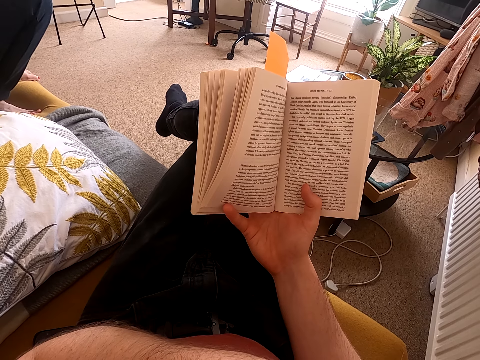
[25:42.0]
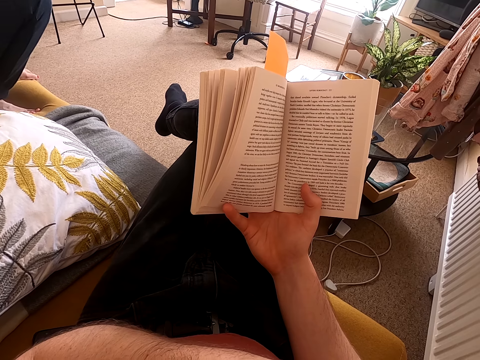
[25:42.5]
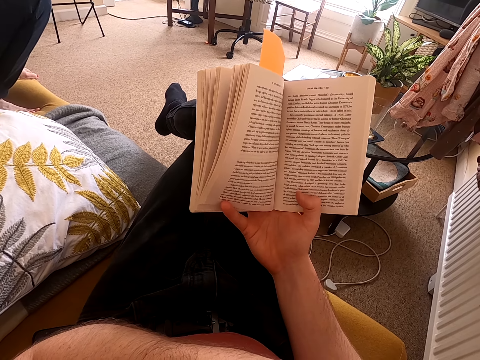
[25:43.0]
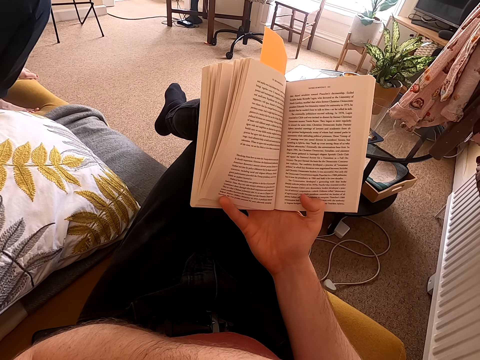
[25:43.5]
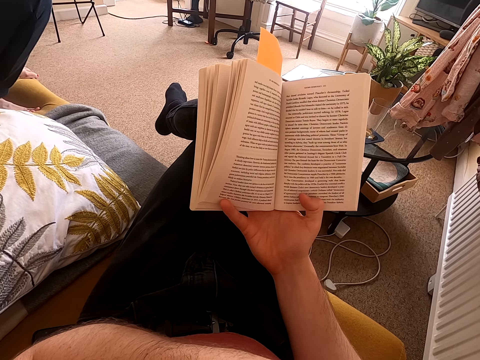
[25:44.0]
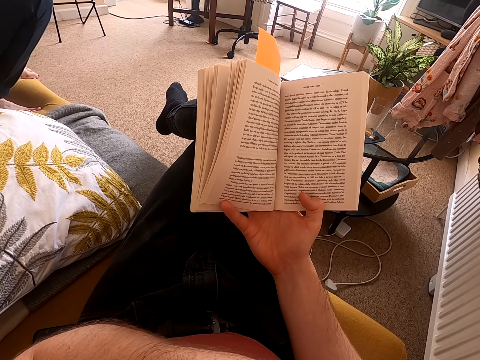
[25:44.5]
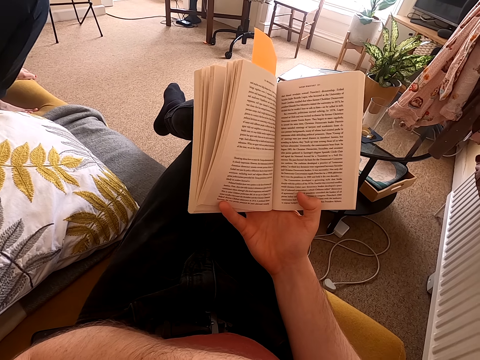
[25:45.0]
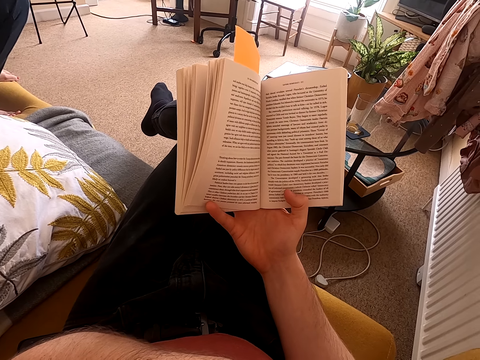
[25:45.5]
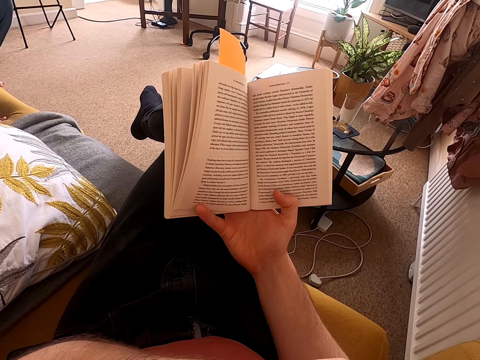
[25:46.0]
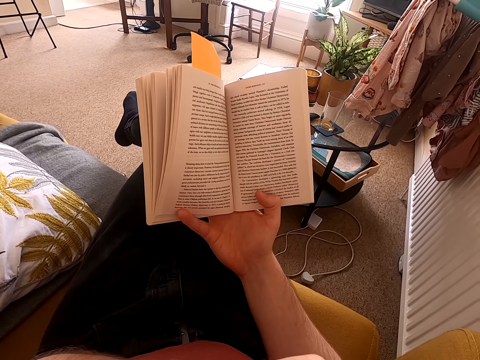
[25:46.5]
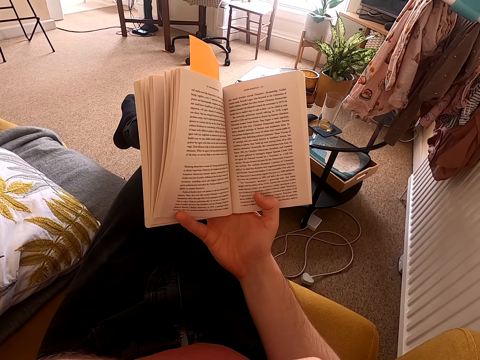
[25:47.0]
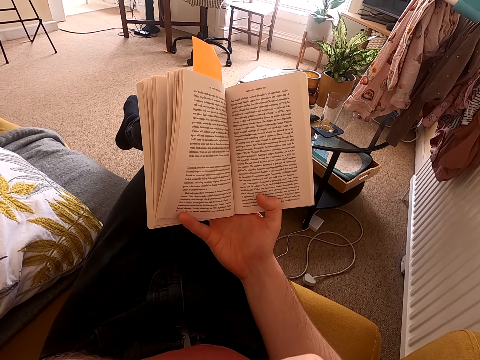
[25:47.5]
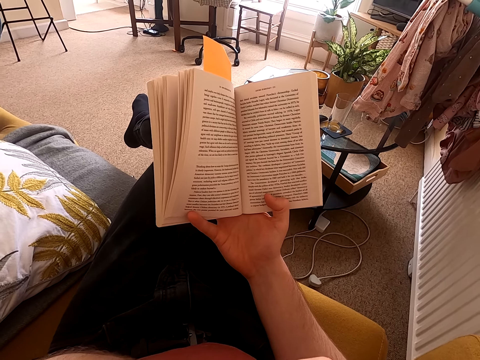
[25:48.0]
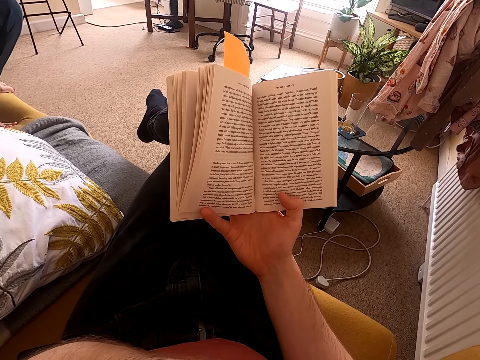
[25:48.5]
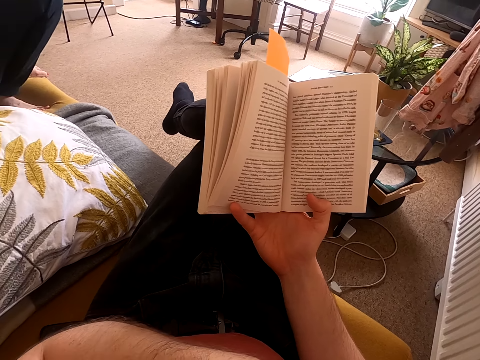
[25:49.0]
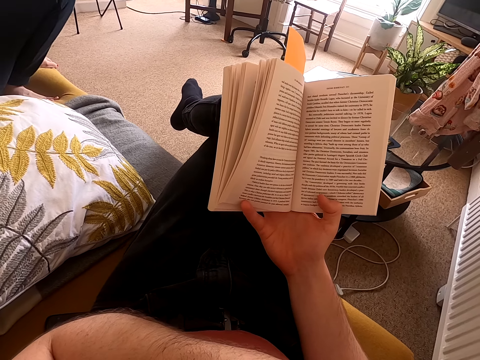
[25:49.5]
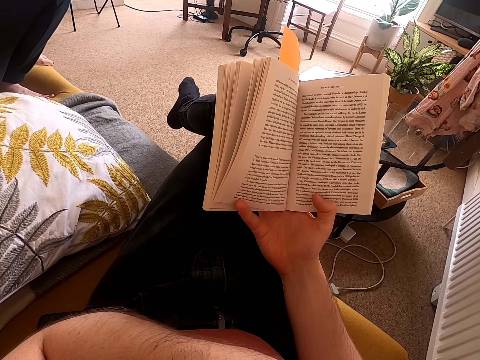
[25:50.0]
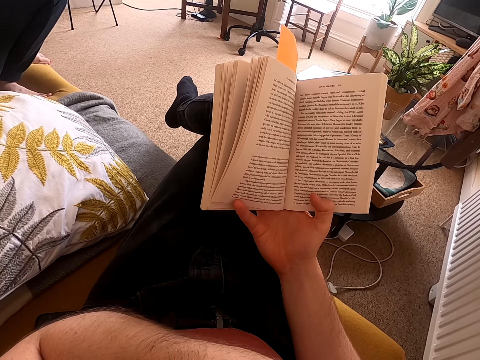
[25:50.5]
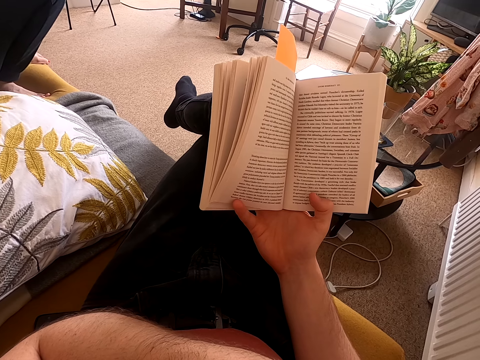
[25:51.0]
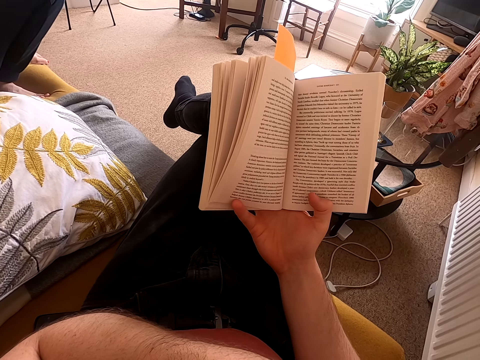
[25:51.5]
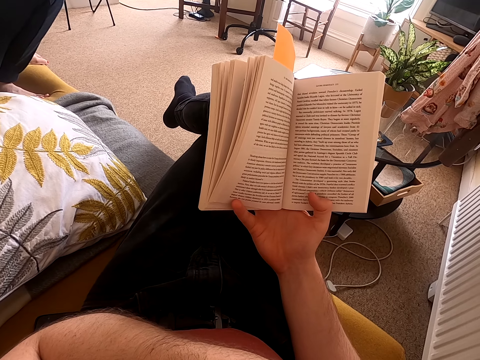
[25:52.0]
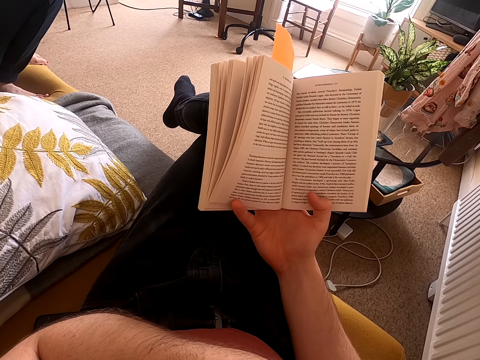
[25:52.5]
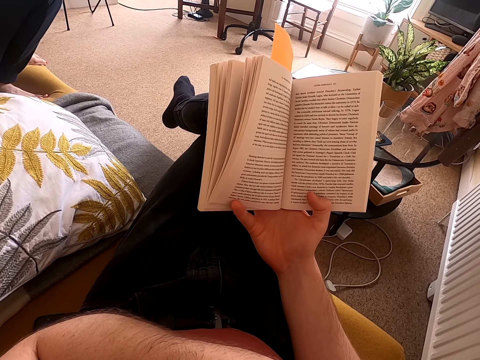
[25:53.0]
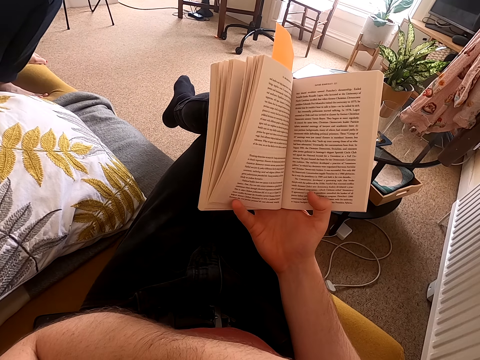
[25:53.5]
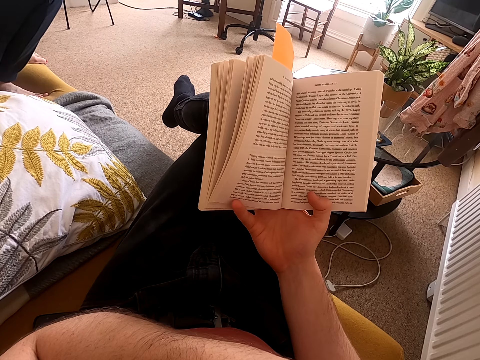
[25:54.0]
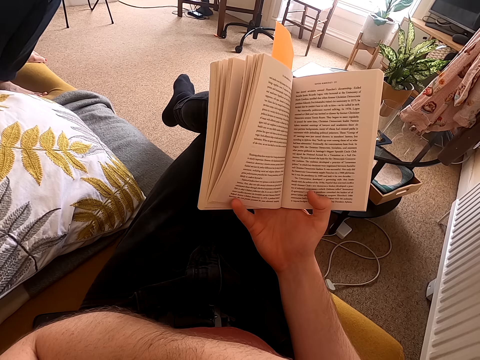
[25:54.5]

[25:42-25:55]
The camera wearer adjusts a book on his hand. He looks around a room. He reads the book.

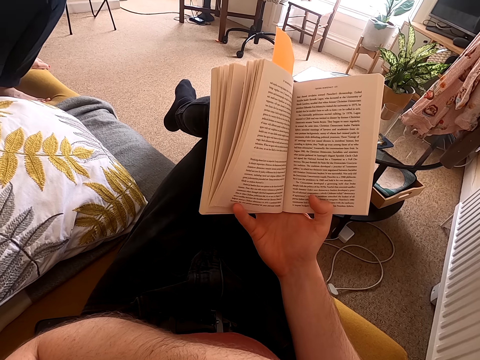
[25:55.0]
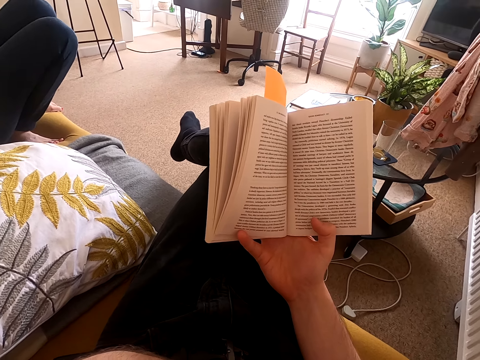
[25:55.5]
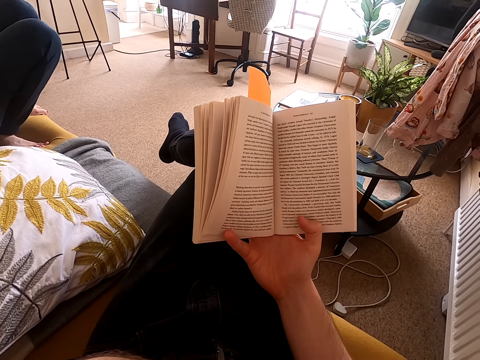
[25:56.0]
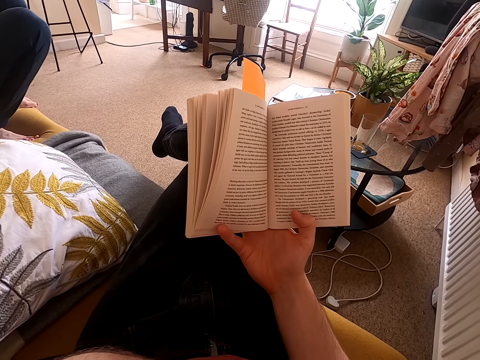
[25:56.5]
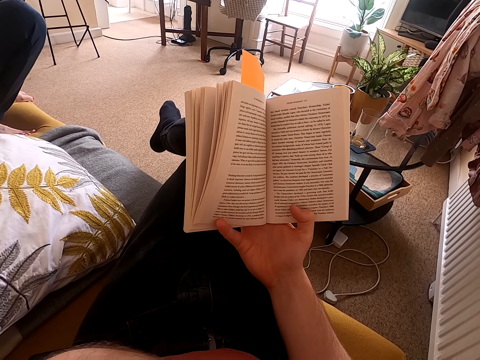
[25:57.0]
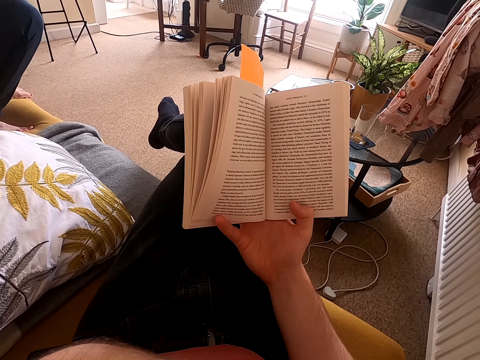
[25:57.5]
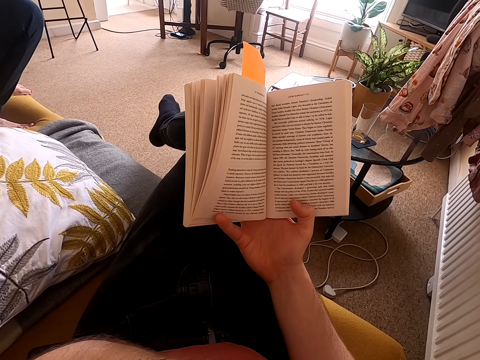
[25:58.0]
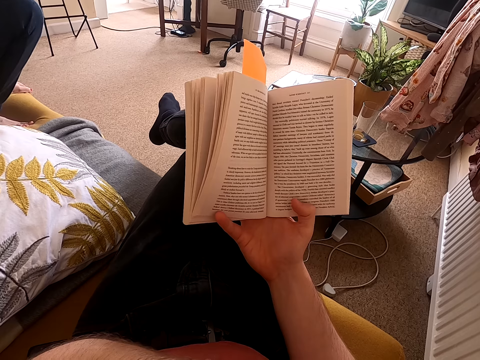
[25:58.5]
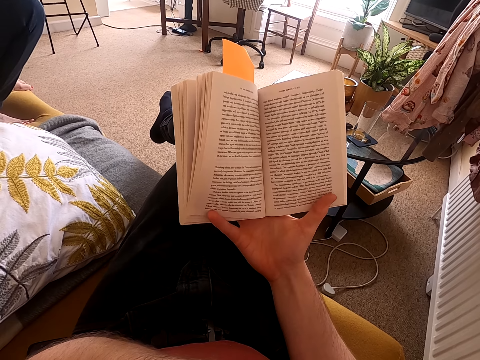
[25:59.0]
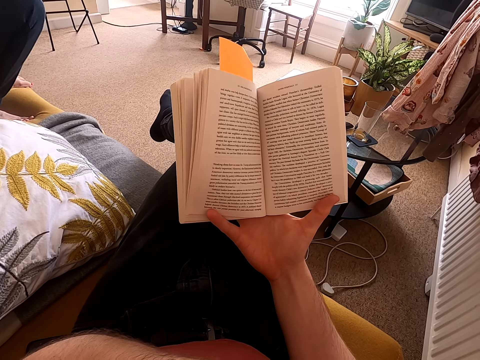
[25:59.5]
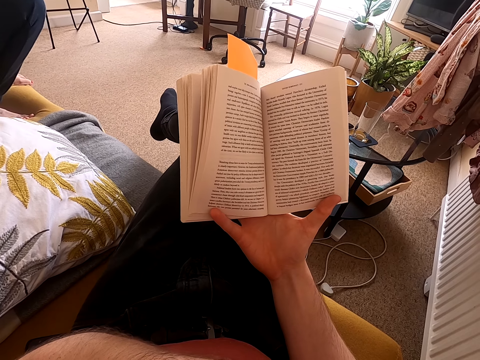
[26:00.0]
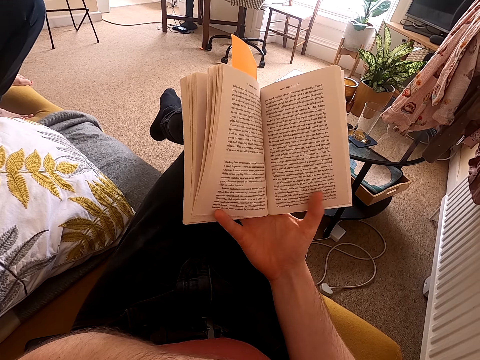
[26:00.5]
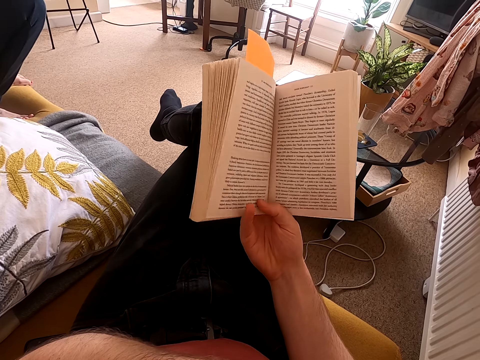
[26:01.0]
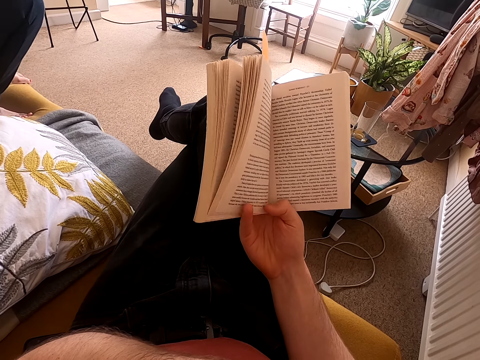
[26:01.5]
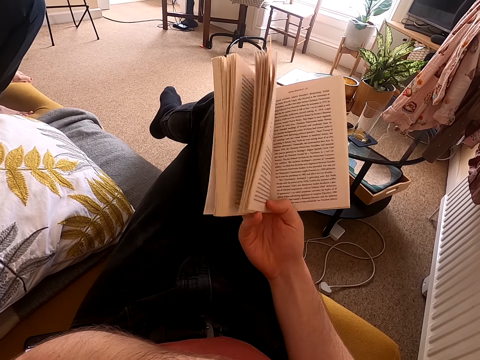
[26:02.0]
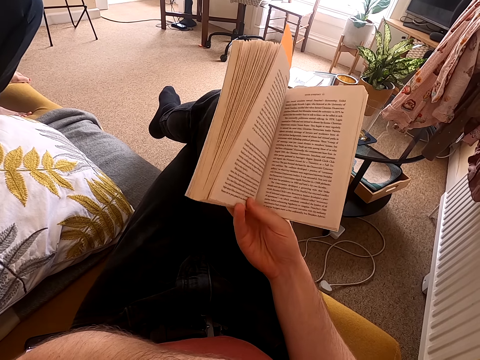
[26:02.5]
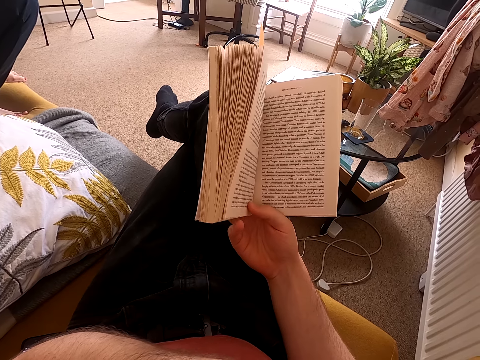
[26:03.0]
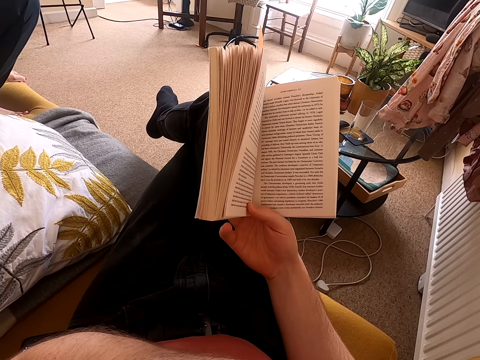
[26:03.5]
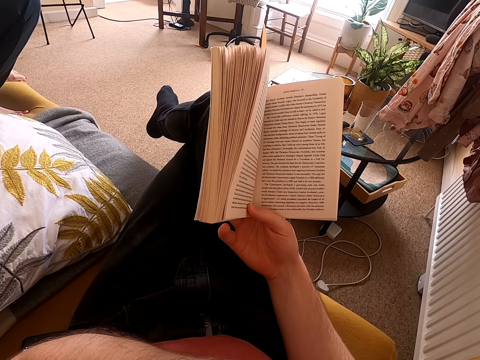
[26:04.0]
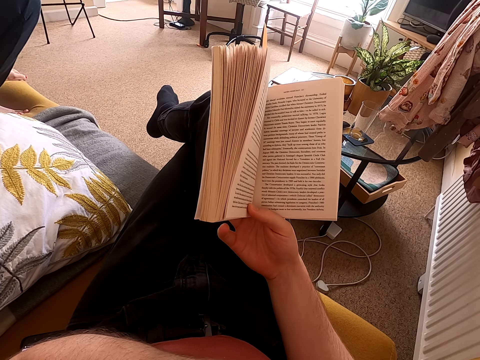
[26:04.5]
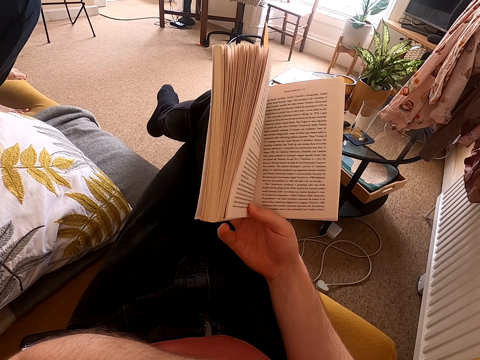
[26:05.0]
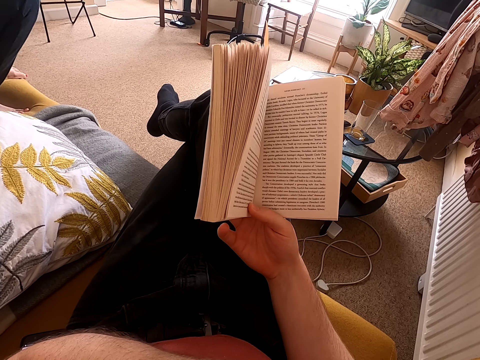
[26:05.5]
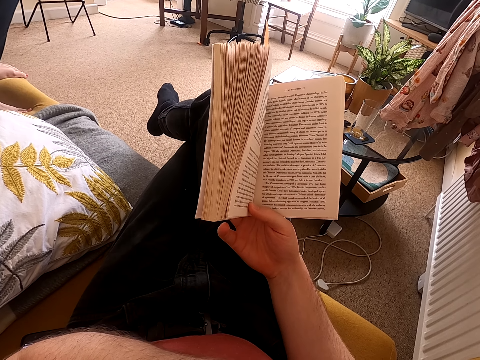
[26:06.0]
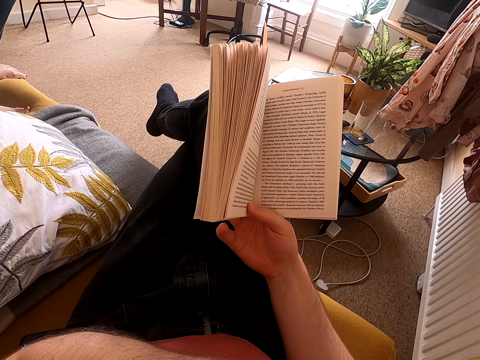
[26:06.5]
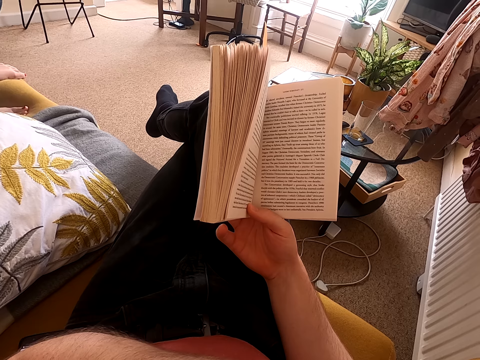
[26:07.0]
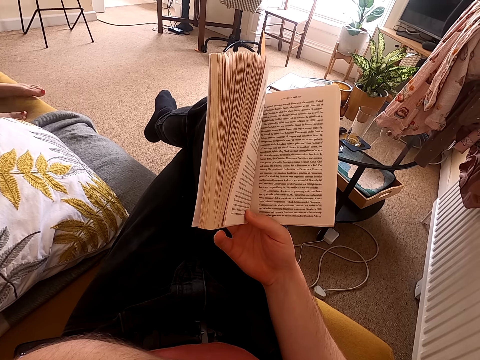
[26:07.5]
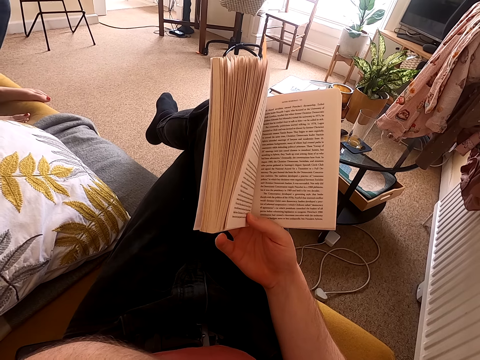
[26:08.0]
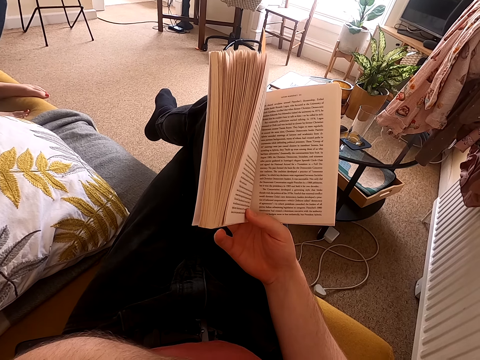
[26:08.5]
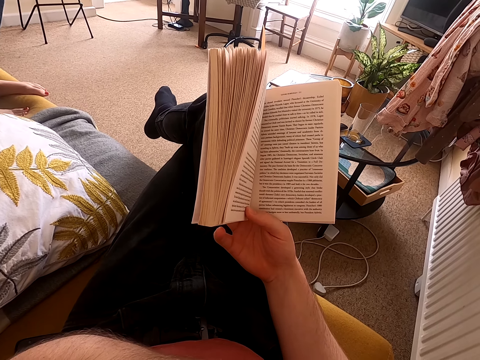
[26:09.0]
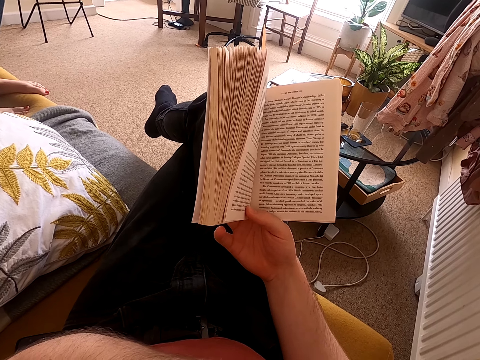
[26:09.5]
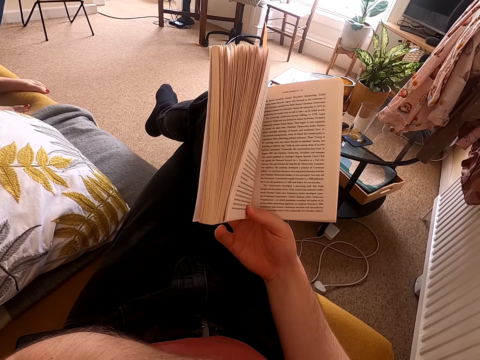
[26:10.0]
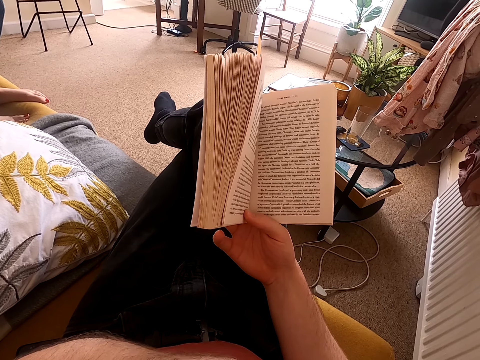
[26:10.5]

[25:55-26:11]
The camera wearer looks around a room. He reads a book. He moves his right thumb. He moves his right thumb again. He adjusts the book on his hand. He moves his right little finger. He holds the book with his right hand. He reads the book. A lady moves her feet on a chair.
